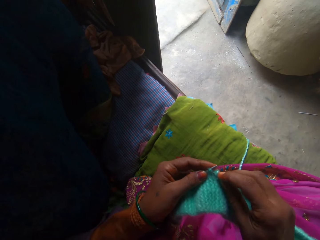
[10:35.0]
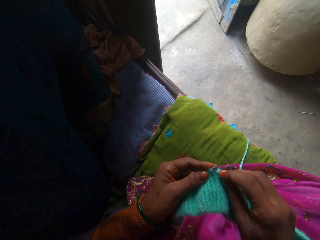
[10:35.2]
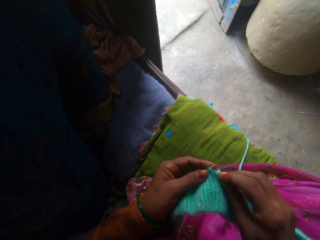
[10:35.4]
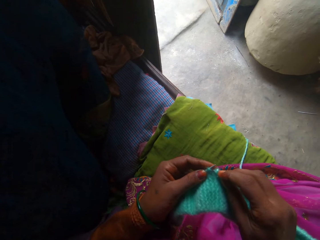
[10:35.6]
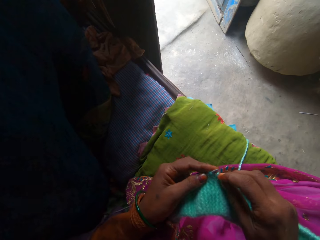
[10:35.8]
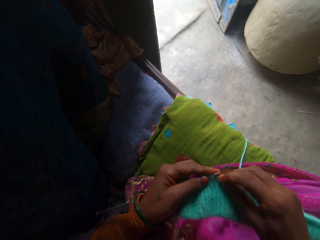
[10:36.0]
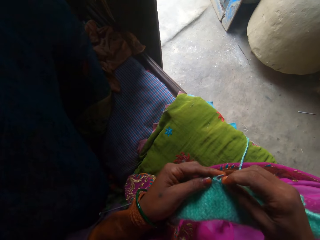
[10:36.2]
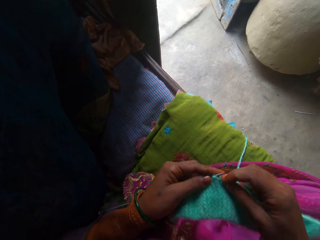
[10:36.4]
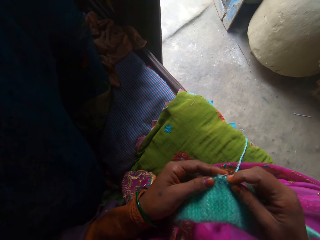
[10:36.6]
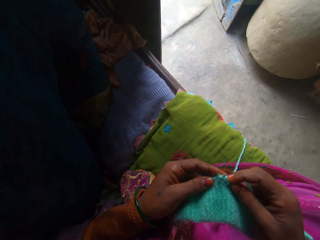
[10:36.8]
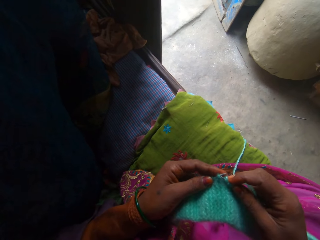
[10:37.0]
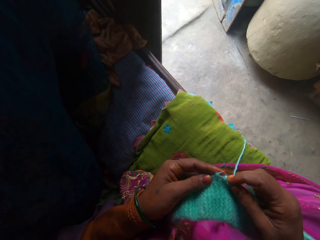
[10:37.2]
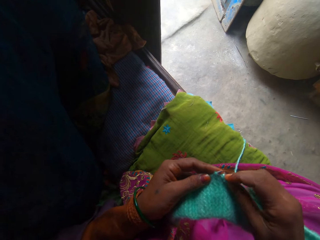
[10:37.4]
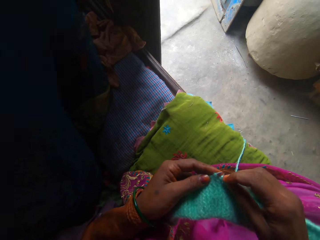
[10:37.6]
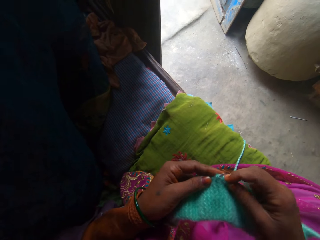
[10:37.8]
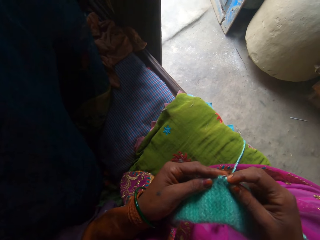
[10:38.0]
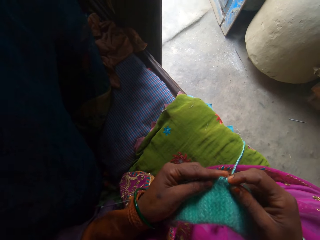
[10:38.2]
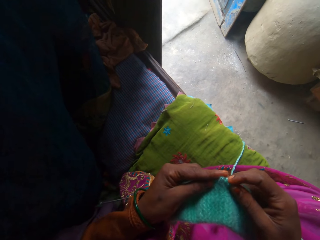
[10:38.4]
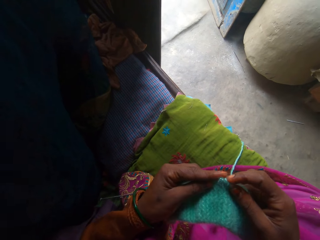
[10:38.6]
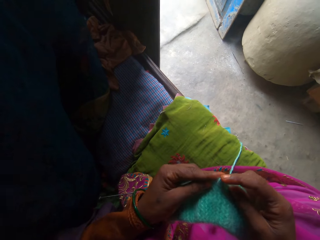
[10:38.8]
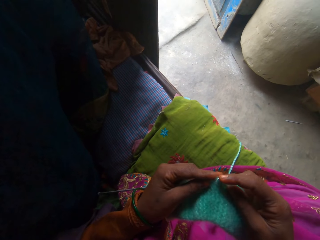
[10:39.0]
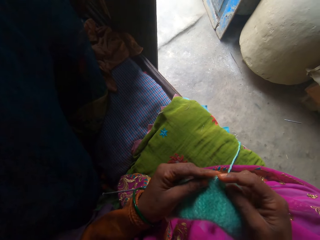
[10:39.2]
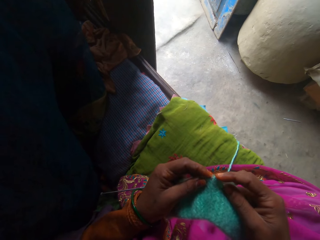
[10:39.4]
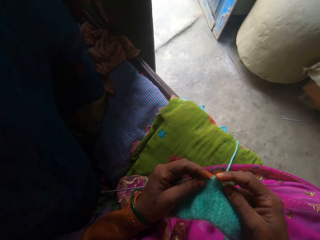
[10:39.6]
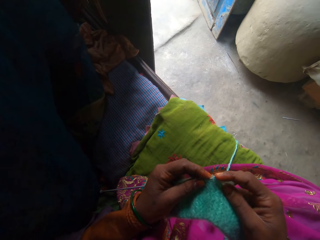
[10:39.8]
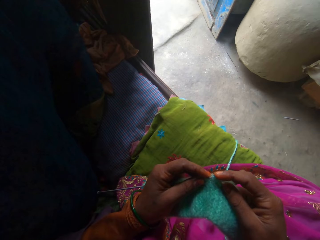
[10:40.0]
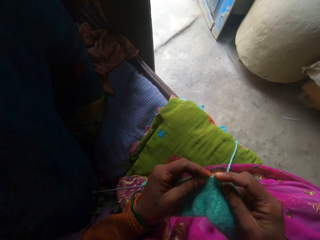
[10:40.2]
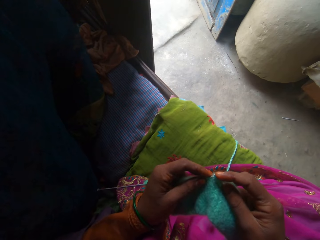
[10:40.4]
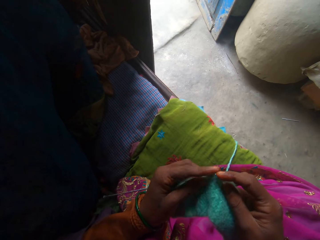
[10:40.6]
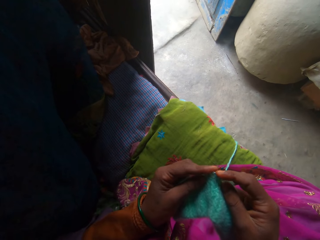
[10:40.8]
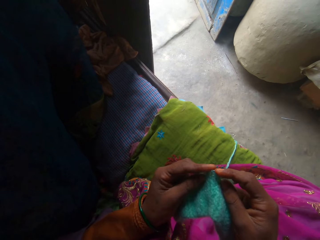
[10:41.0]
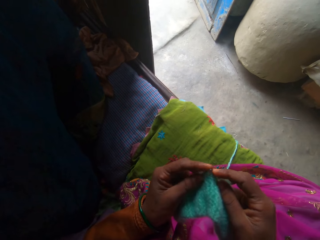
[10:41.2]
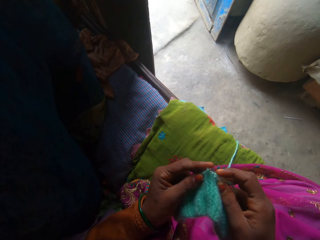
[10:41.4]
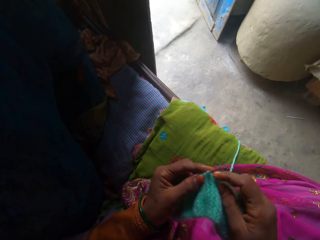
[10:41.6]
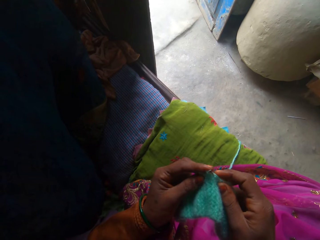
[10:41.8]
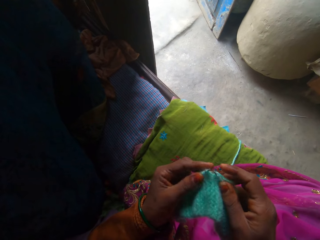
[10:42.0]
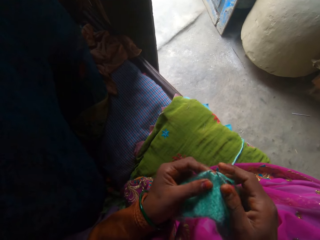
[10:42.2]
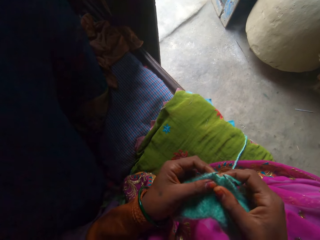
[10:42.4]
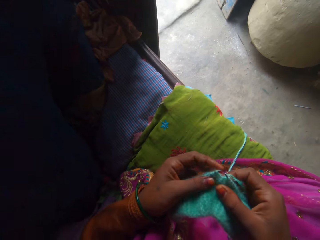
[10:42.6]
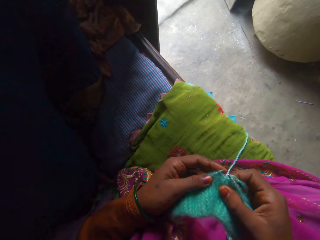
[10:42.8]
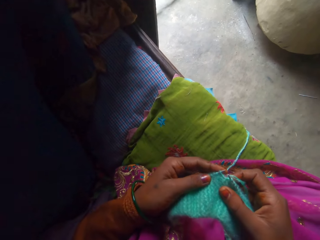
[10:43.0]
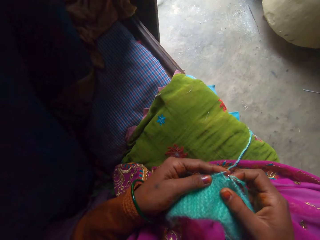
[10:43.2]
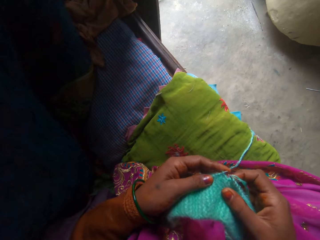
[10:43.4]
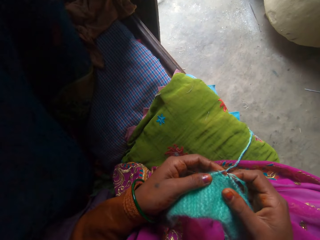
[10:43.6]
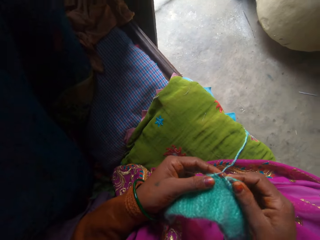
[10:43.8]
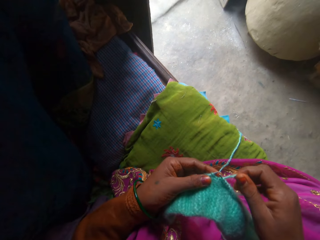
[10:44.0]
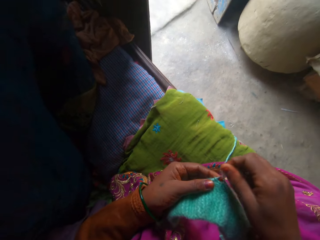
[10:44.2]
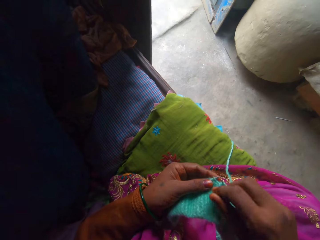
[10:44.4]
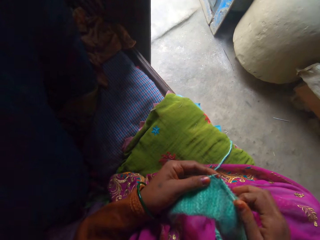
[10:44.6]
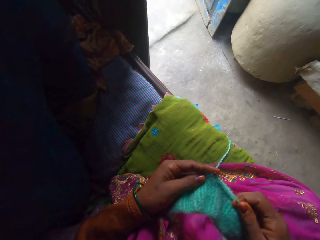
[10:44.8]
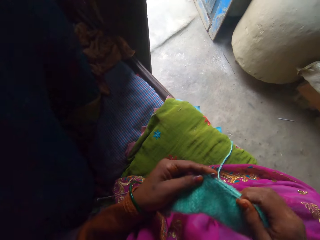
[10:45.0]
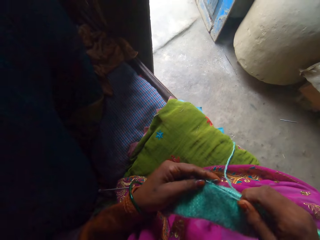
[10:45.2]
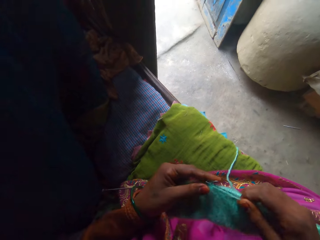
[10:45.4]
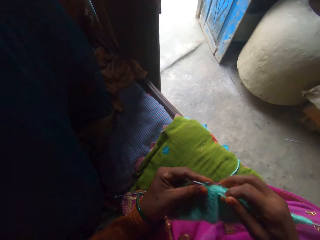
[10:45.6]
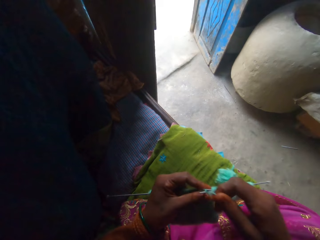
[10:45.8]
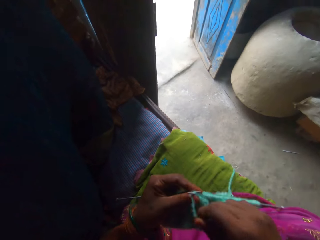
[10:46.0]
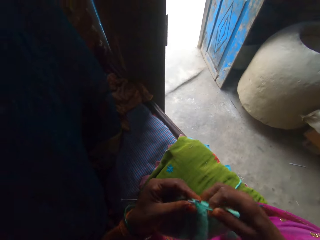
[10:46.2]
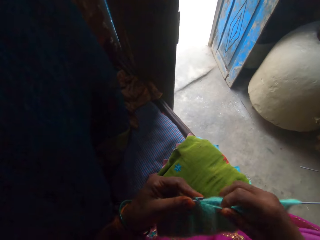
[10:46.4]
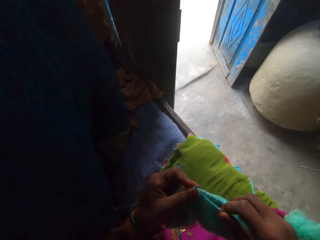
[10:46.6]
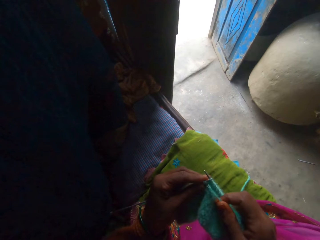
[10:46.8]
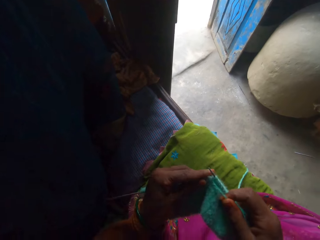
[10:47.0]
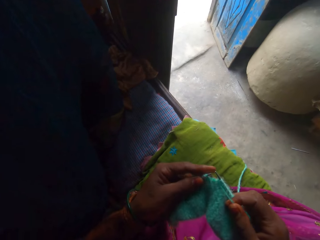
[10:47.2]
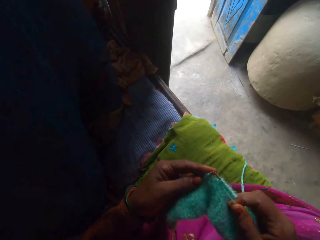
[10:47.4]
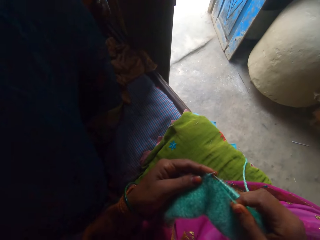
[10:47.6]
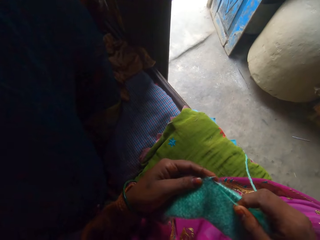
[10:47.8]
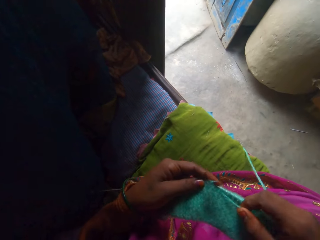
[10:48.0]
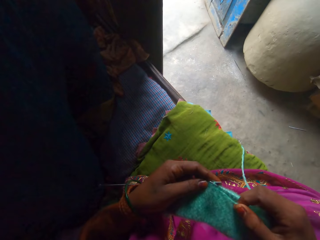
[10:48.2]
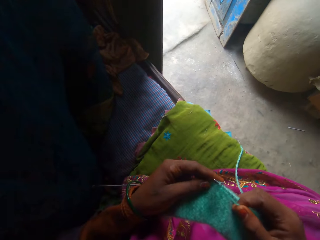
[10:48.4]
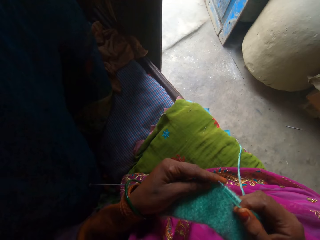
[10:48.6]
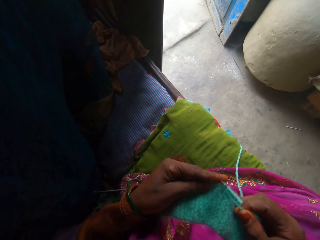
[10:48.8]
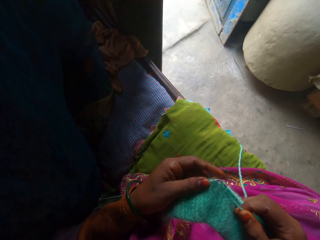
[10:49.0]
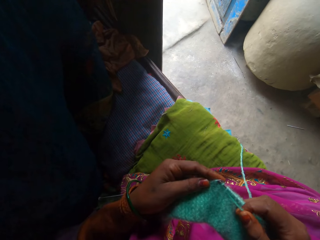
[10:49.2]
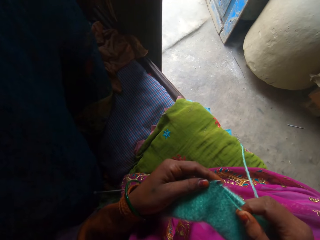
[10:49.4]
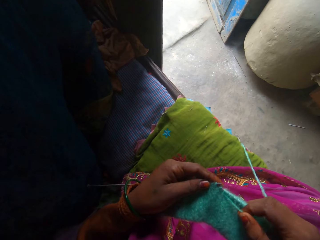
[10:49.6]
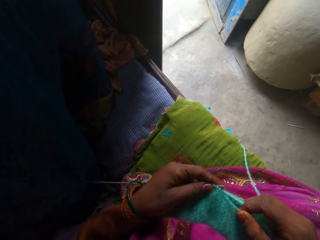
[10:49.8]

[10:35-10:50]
The camera wearer knits the fabric using the knitting needle. They adjust the fabric. They adjust the yarn. They knit the fabric using the knitting needle. They adjust the yarn. They knit the fabric using the knitting needle.

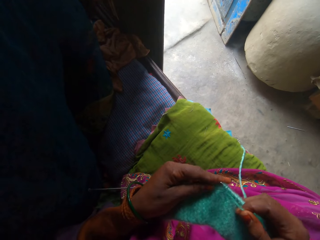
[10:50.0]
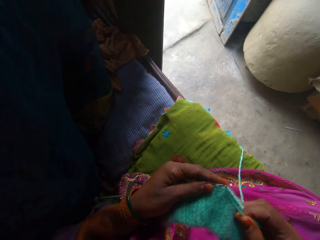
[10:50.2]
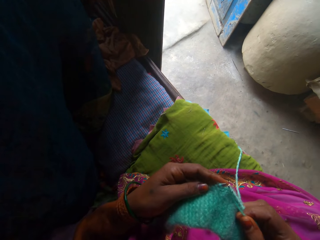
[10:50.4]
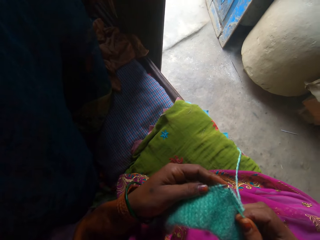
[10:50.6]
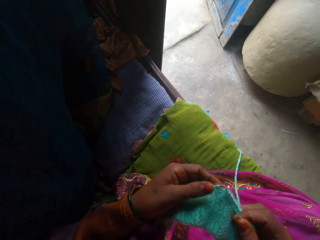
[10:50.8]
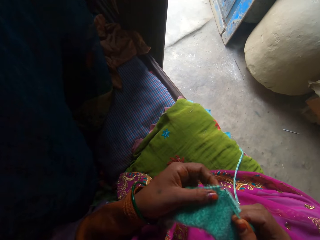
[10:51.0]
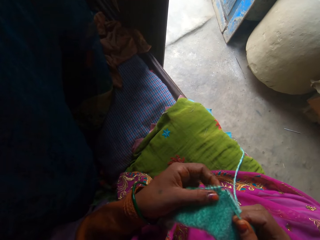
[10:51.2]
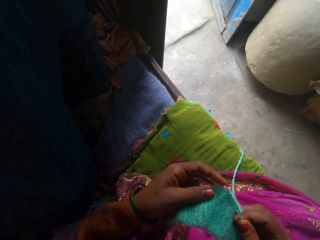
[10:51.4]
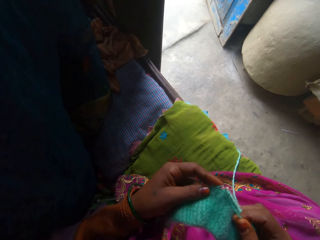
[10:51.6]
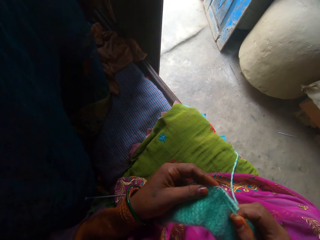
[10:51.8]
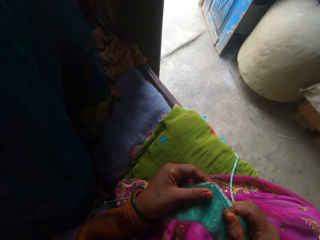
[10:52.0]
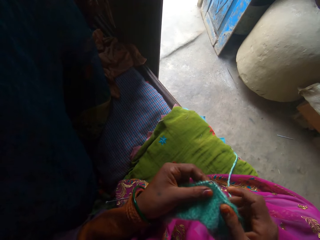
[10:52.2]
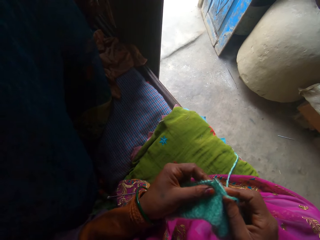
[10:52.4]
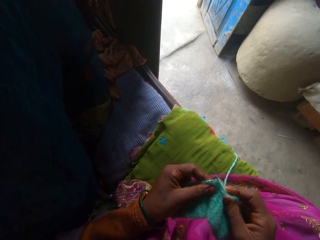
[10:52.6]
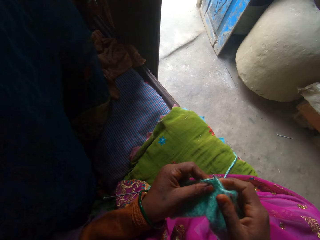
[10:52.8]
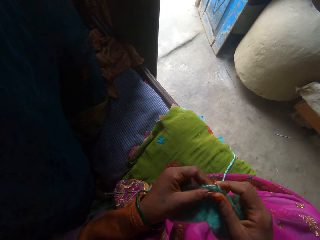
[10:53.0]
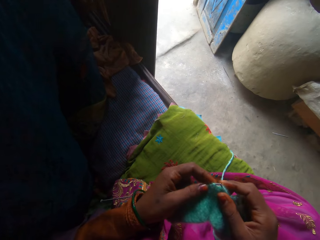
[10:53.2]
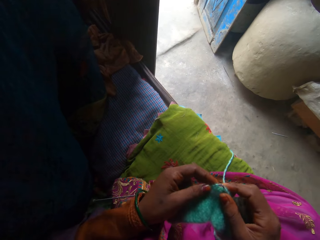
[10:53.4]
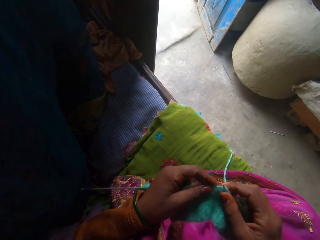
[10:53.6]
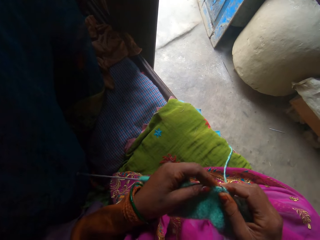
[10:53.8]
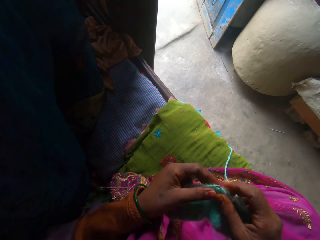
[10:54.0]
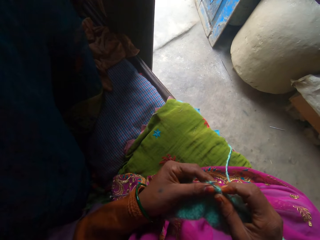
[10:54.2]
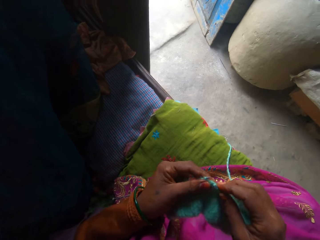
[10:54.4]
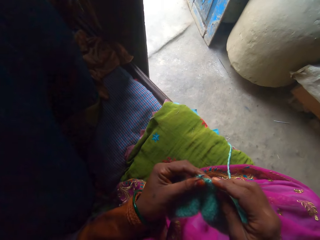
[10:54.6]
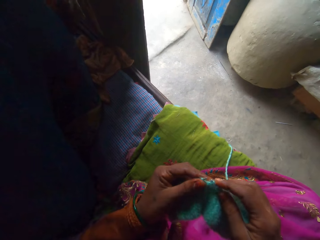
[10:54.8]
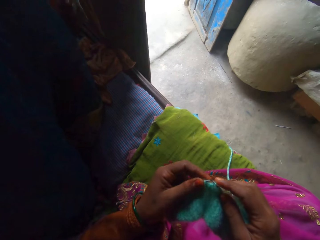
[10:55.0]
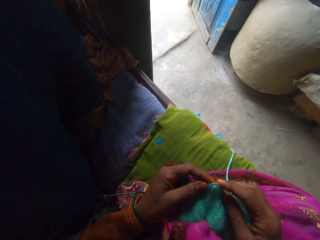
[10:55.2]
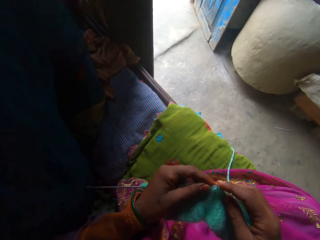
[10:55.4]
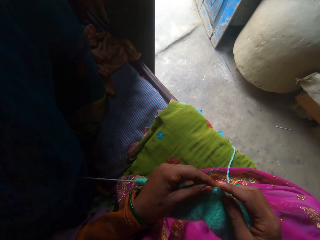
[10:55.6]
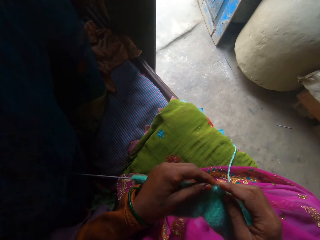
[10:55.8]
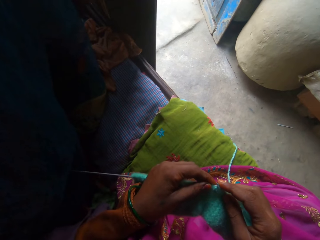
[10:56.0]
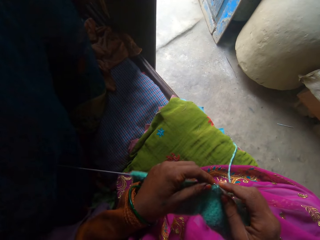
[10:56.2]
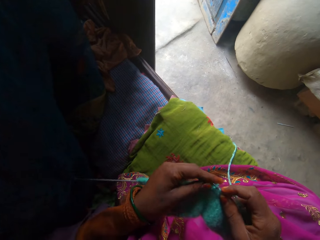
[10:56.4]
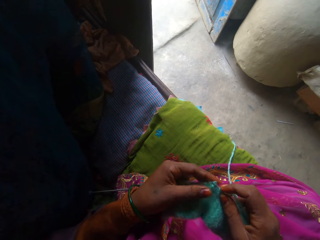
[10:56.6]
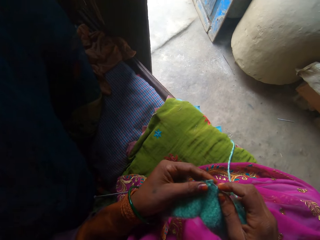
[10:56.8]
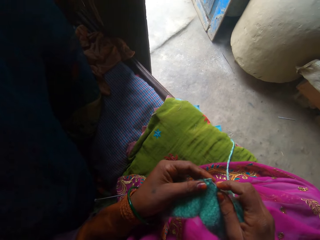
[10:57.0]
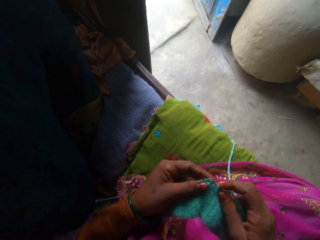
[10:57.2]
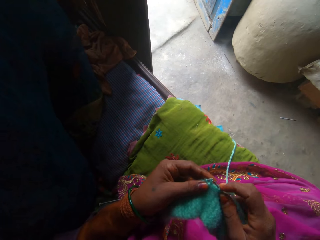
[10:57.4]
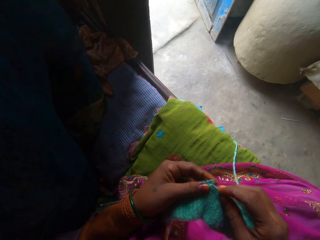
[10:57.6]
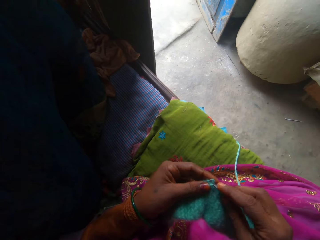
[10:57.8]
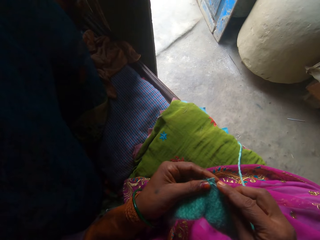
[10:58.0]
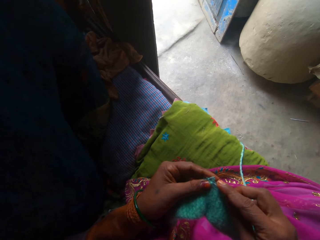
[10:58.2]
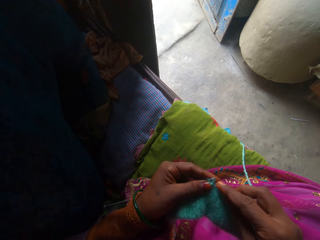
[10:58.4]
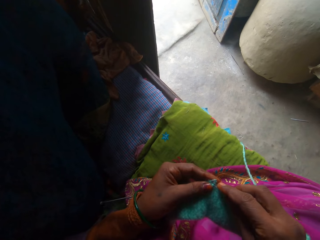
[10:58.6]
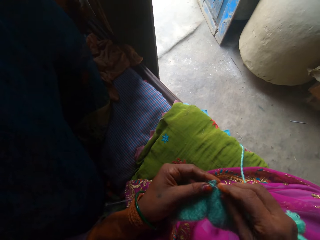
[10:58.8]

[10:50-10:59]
The camera wearer adjusts the fabric.
